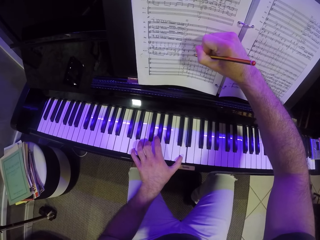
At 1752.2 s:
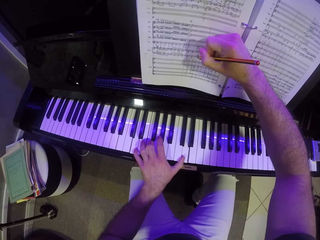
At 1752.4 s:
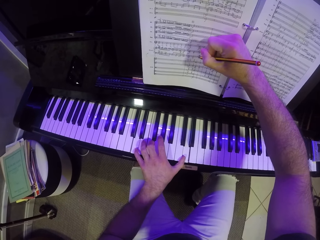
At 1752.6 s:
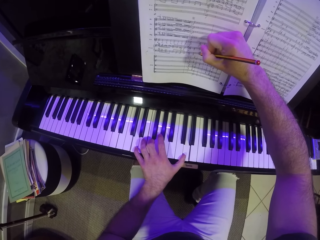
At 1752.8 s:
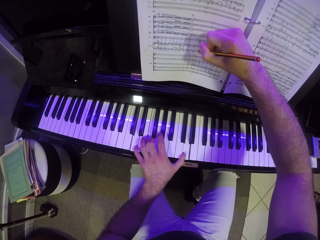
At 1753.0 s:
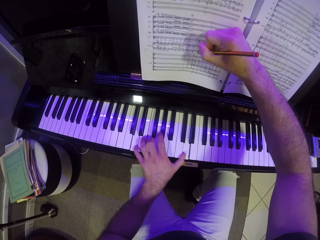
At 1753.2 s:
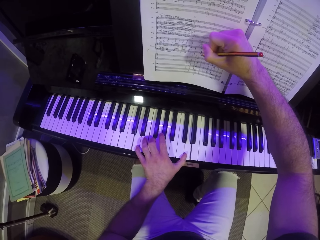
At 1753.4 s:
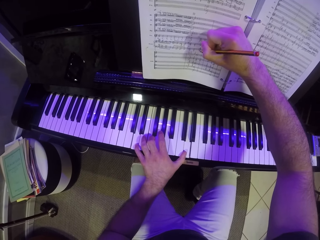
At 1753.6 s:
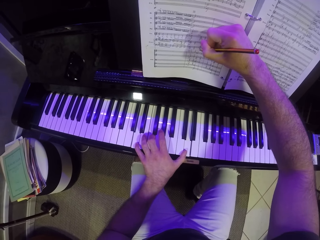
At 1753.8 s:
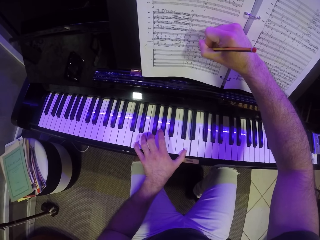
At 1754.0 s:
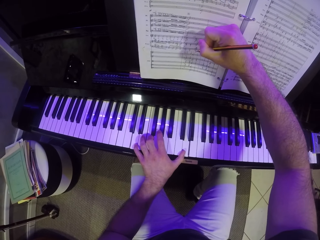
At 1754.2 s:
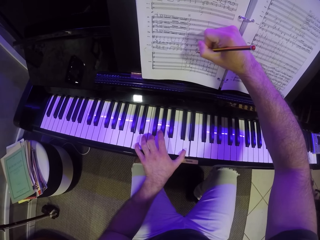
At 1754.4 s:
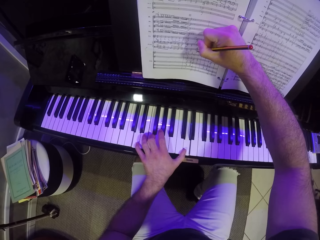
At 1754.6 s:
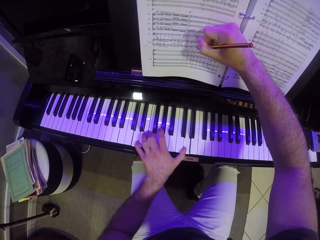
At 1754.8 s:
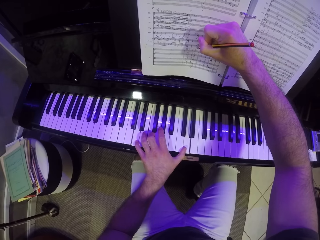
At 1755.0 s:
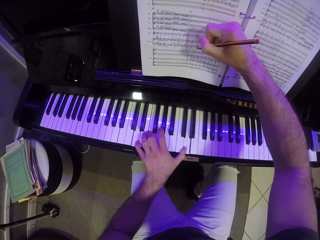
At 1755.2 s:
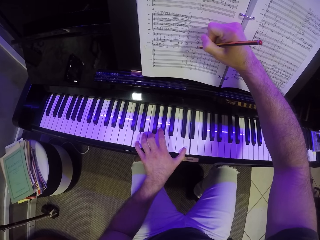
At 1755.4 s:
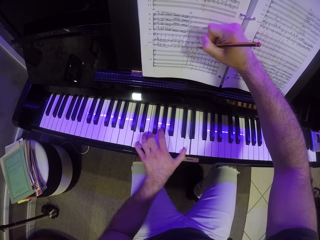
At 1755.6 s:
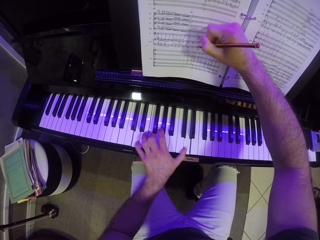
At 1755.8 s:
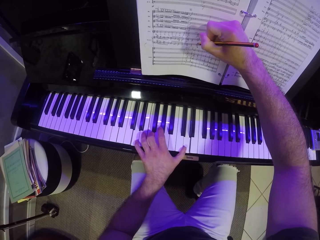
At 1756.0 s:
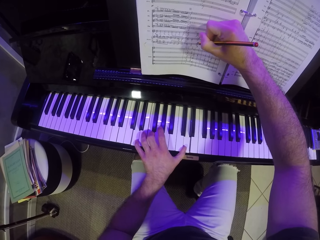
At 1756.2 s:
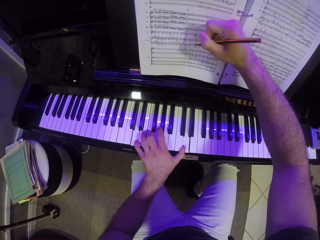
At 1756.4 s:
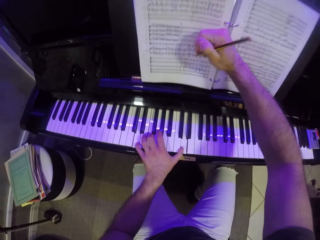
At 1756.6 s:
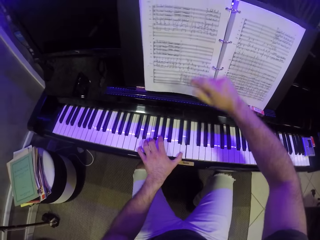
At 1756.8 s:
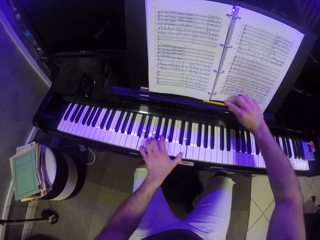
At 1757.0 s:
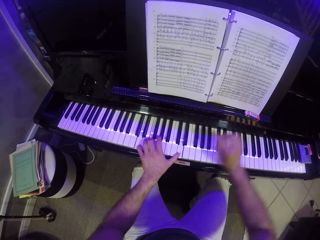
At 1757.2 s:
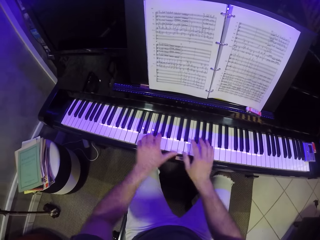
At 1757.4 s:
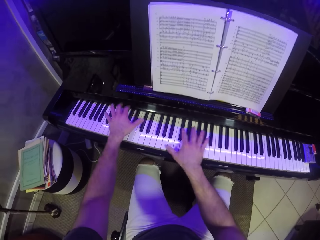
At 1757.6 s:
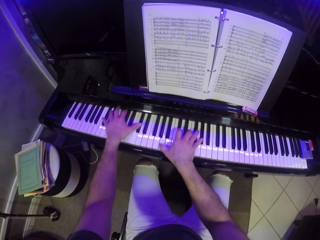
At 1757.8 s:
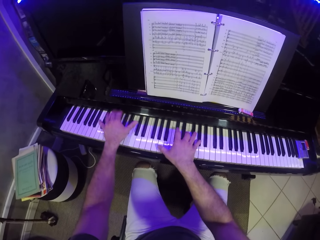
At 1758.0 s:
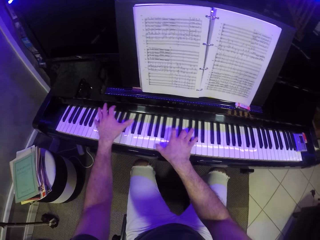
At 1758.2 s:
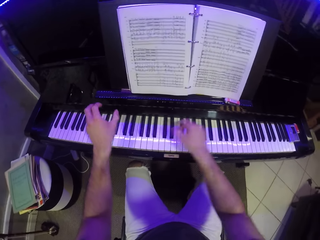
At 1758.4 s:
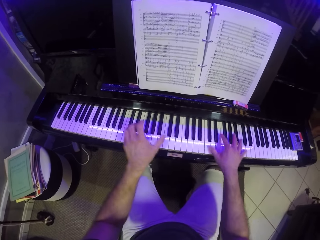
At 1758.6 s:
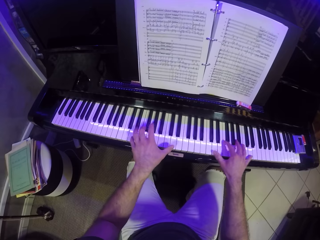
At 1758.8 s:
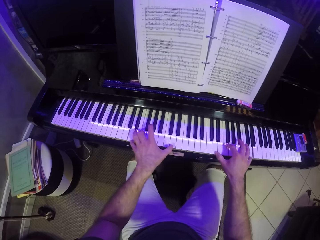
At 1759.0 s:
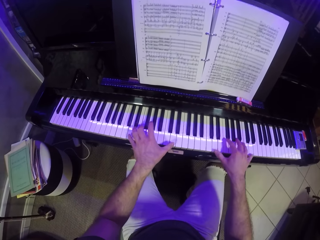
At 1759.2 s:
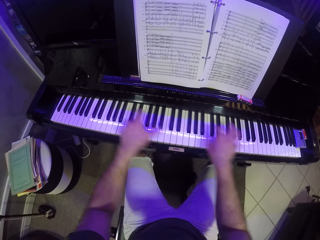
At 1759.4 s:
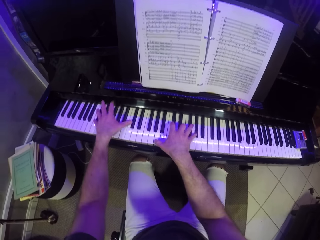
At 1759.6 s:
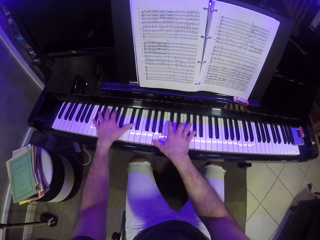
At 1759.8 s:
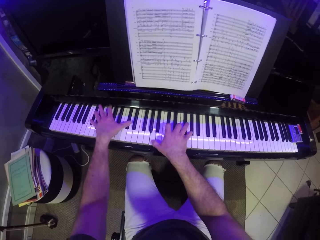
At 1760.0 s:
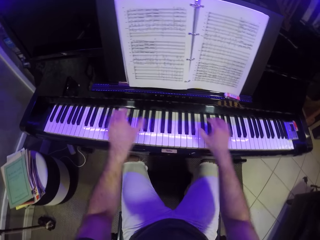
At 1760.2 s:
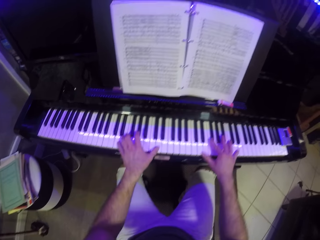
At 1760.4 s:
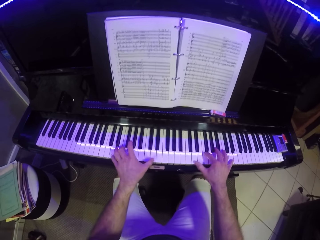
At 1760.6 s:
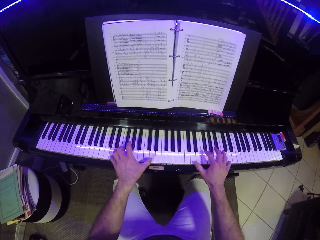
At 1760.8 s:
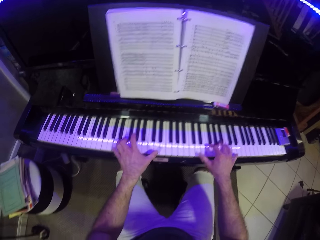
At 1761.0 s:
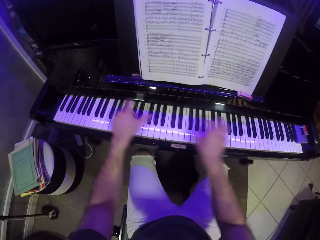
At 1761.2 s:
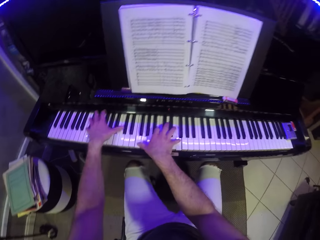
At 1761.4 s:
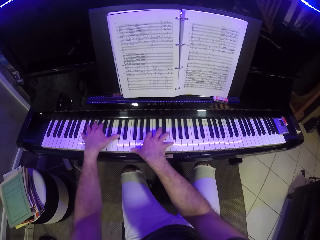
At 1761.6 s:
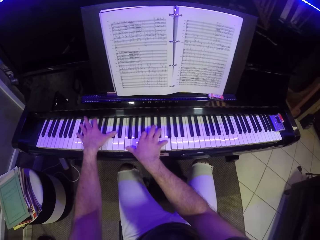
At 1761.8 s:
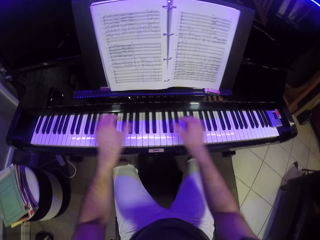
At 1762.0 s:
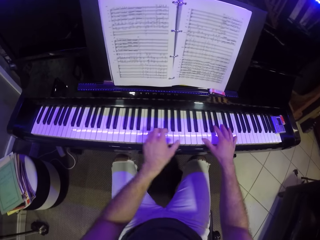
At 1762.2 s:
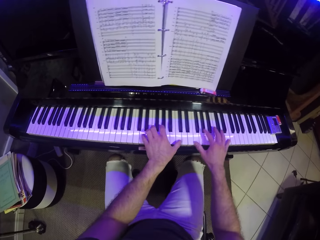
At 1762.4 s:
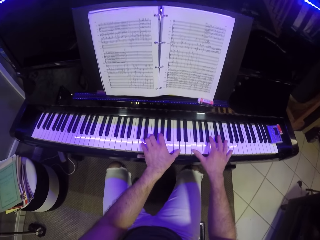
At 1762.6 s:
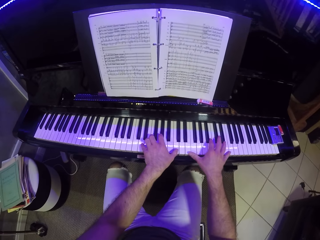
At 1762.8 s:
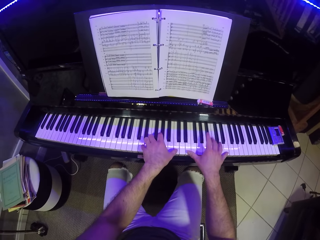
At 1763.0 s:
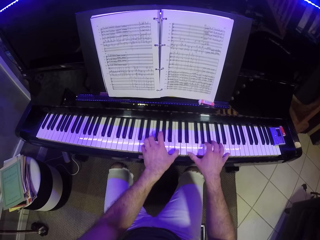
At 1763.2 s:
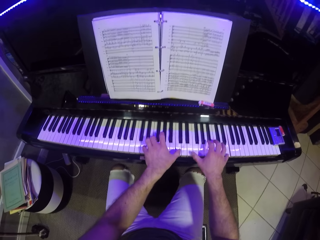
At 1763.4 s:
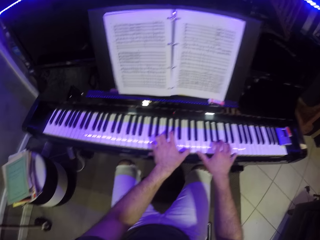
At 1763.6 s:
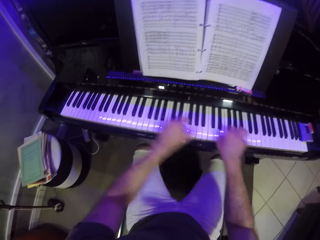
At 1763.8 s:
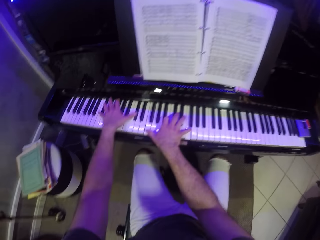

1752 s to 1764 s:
The camera wearer places the pencil on the piano with his right hand. He plays the piano with his hands.

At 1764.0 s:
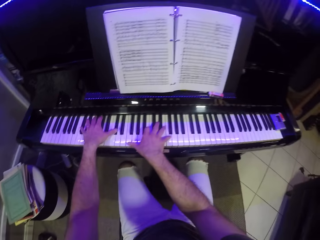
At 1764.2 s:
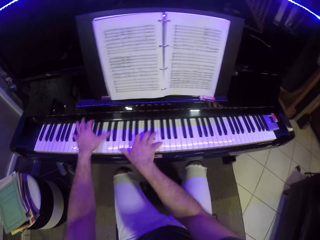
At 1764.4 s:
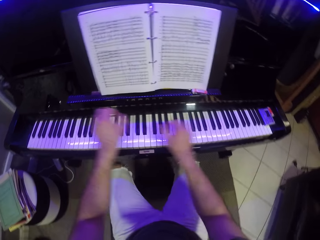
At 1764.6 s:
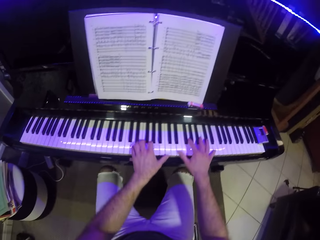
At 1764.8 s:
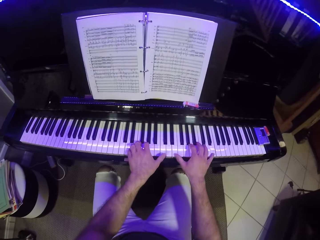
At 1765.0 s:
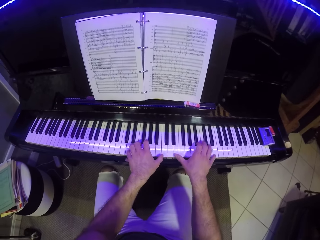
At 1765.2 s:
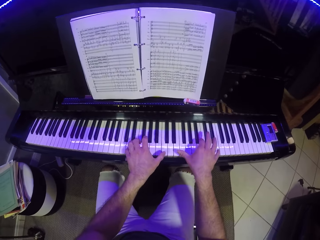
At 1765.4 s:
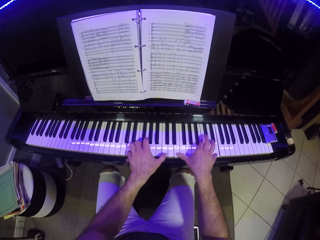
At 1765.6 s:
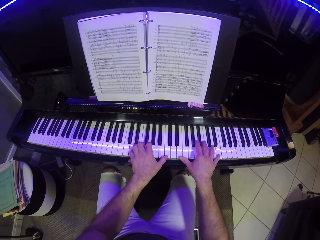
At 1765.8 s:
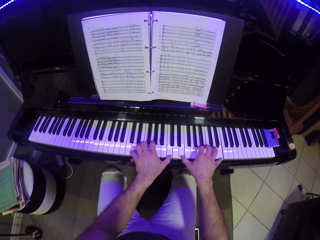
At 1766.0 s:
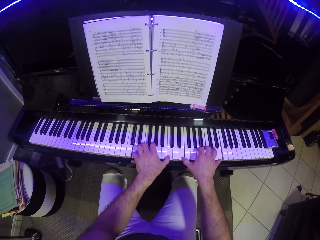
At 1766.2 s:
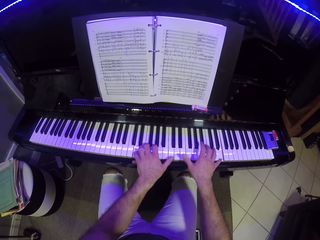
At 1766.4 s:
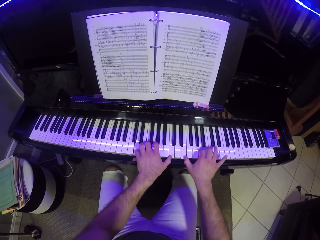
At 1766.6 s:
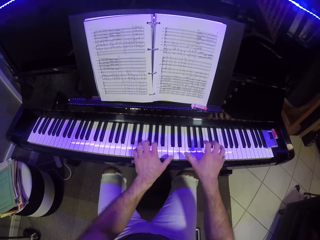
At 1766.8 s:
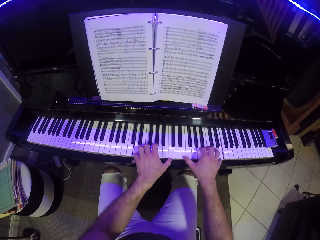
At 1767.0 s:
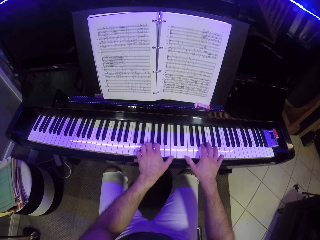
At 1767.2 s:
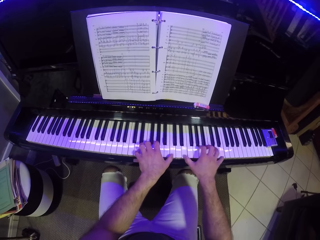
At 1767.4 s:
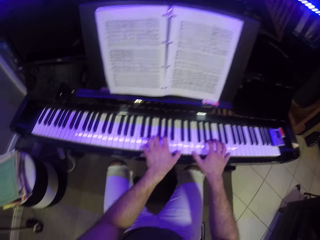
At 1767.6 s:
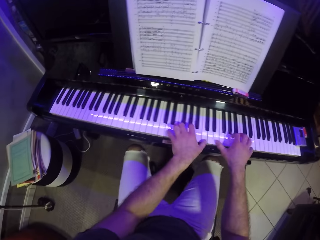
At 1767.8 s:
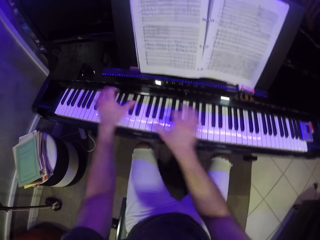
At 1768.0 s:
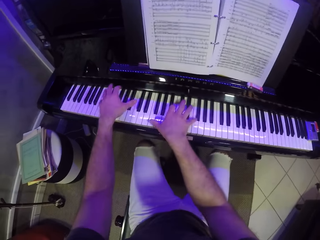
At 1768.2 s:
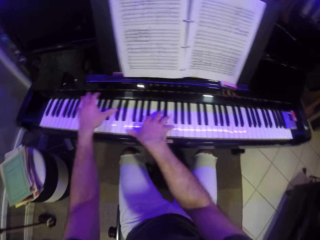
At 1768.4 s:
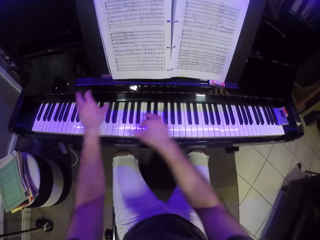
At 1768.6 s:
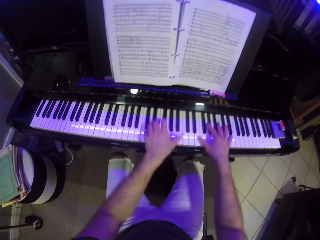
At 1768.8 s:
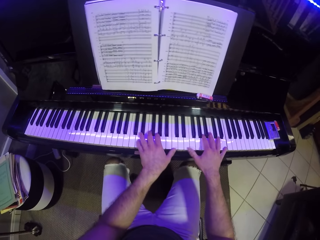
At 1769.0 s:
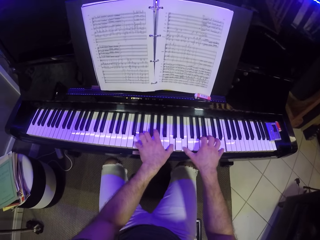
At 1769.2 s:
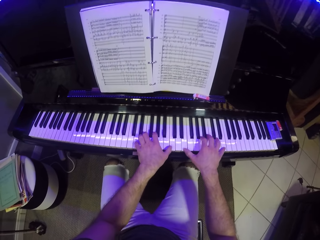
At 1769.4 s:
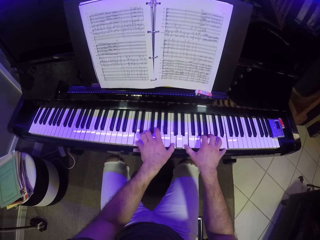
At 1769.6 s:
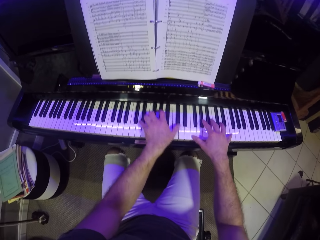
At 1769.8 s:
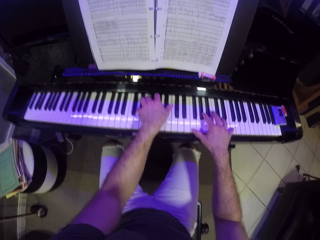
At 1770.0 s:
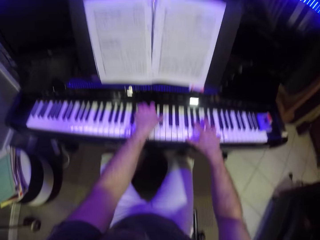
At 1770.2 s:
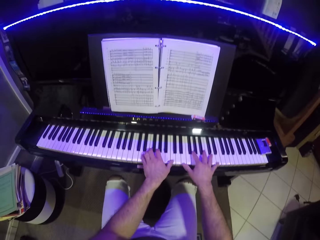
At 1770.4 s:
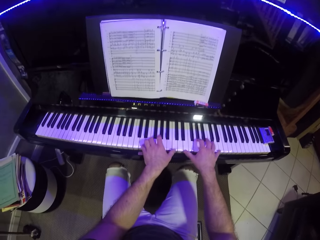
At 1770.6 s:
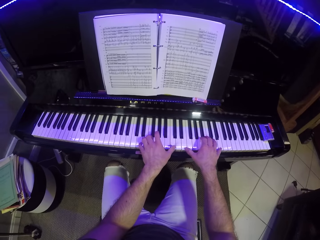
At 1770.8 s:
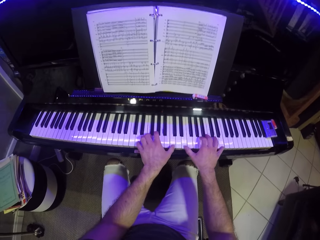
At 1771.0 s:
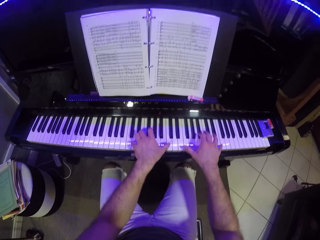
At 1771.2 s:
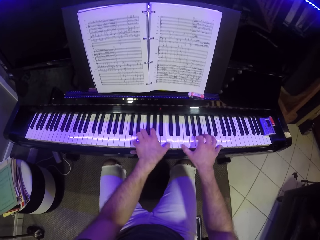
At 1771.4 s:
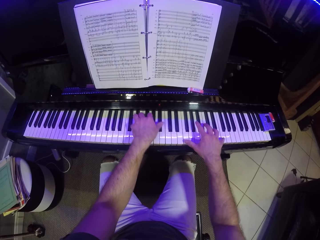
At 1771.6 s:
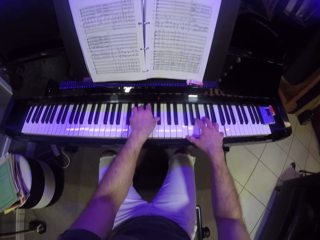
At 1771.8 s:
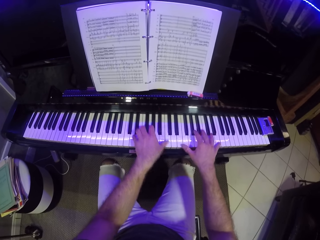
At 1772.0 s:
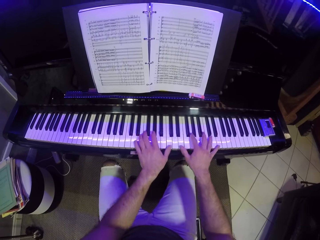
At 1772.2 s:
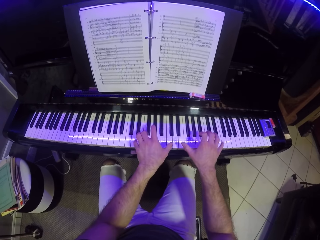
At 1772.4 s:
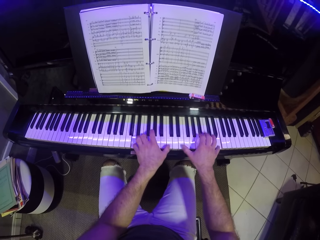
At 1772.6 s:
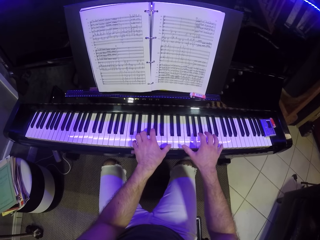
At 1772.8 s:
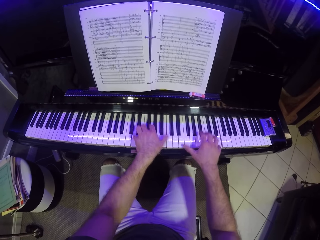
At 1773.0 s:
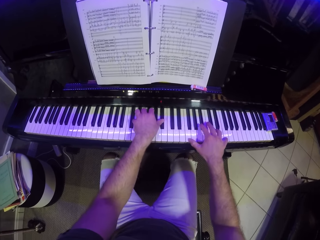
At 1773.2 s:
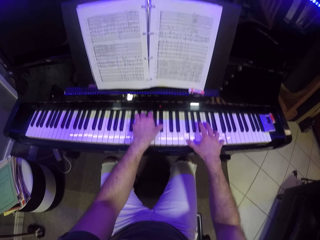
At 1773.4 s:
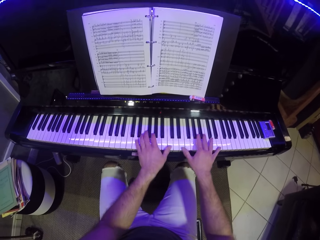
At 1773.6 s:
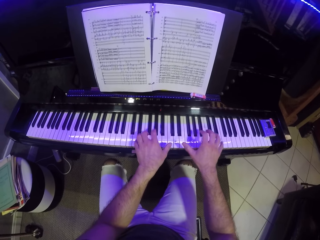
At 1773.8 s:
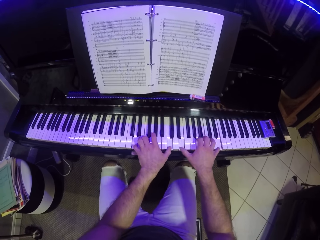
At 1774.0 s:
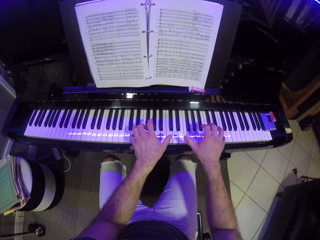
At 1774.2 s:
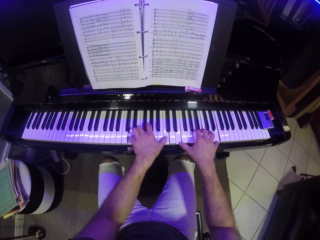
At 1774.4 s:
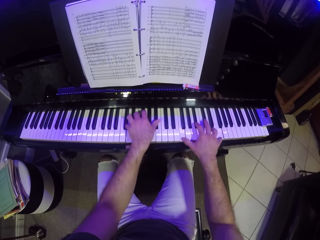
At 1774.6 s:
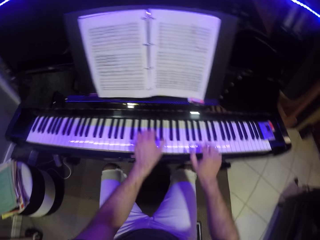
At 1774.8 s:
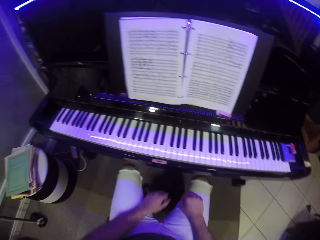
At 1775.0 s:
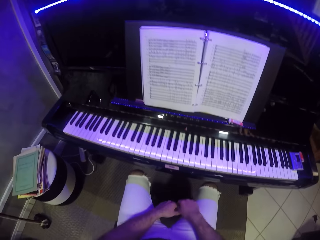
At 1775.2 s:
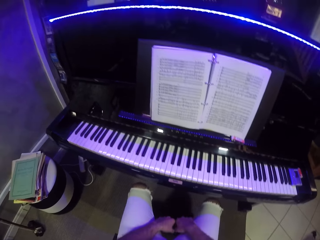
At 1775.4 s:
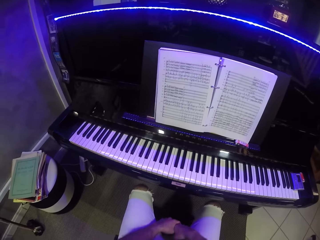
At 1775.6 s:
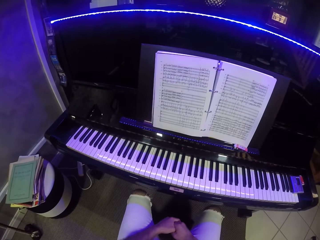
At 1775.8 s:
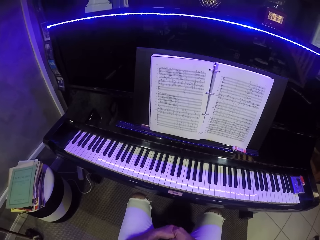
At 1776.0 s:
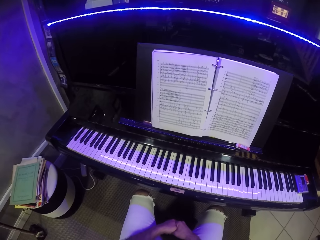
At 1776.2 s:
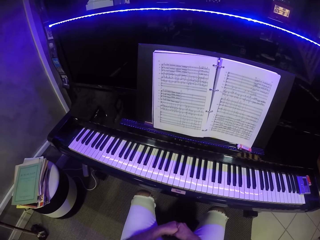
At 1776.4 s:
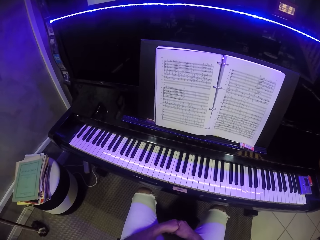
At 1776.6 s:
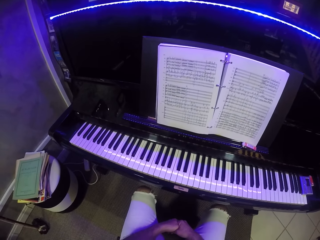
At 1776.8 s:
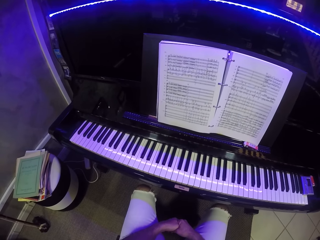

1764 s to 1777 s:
The camera wearer places his hands on his legs. He looks at the piano.
